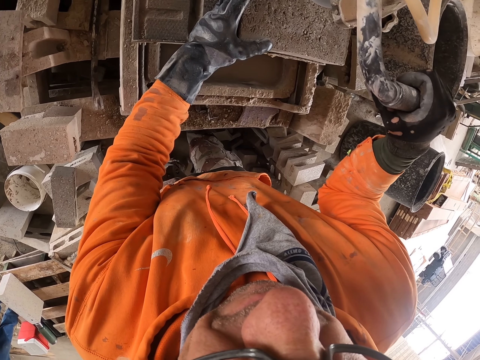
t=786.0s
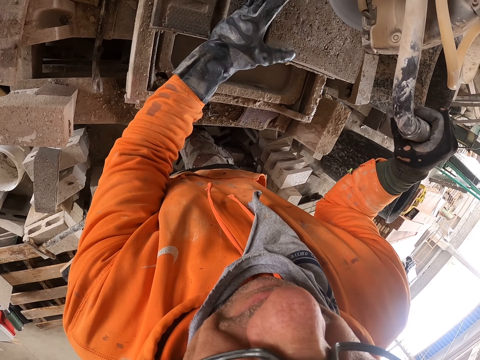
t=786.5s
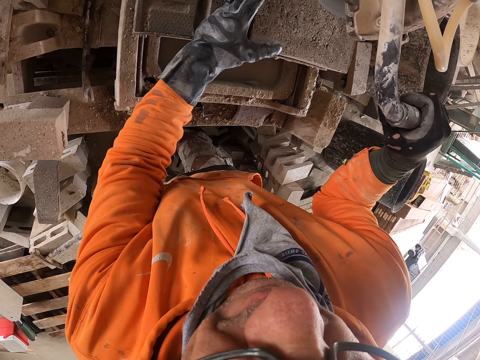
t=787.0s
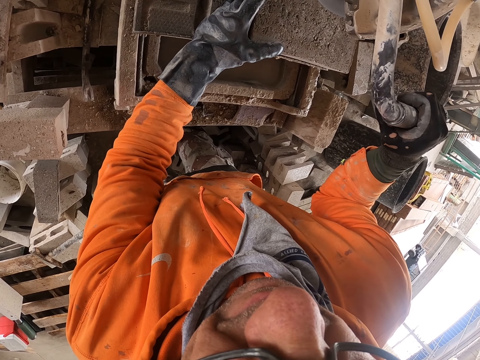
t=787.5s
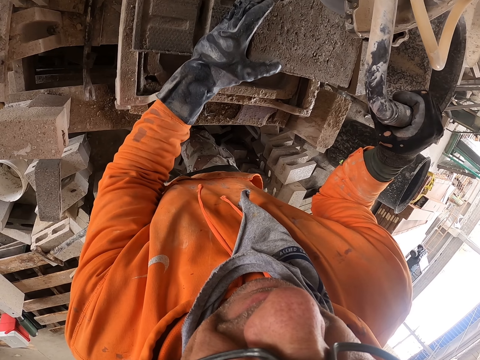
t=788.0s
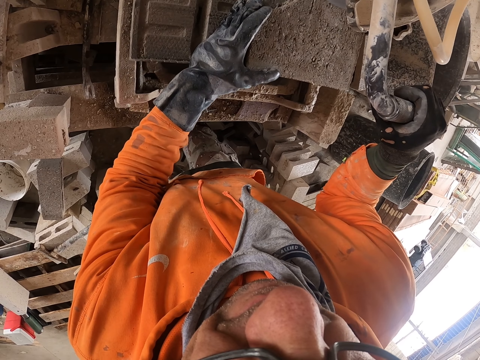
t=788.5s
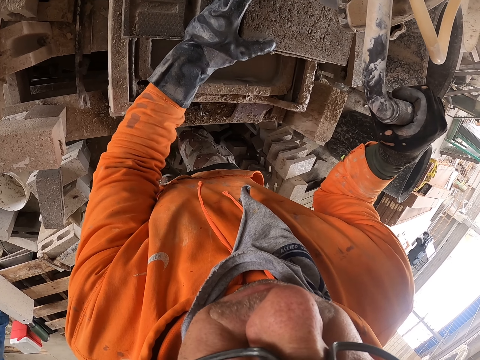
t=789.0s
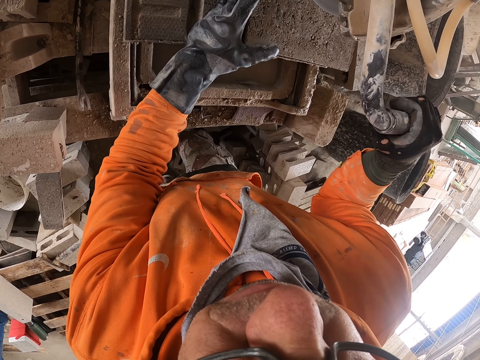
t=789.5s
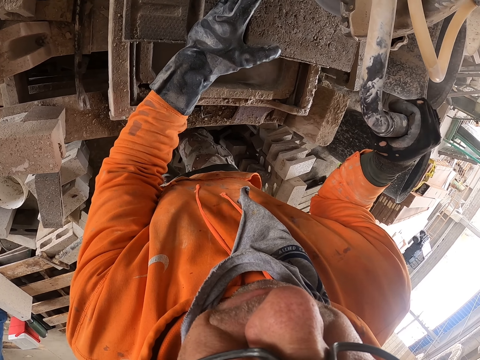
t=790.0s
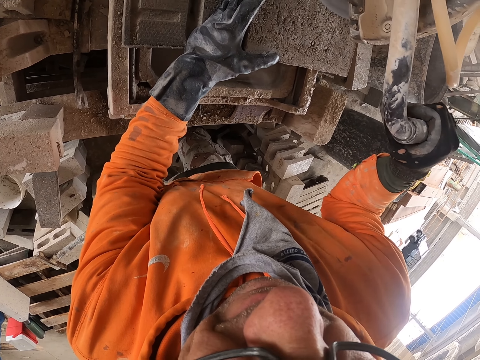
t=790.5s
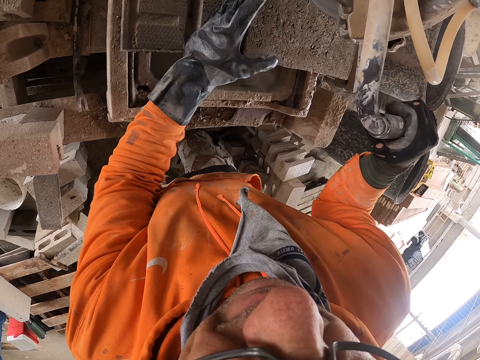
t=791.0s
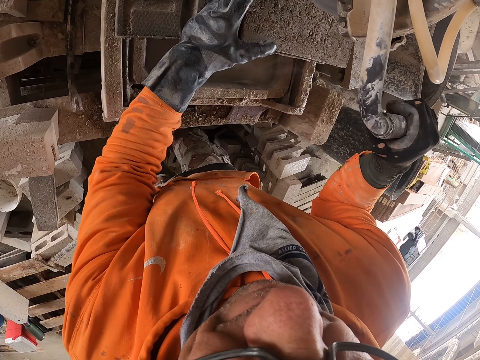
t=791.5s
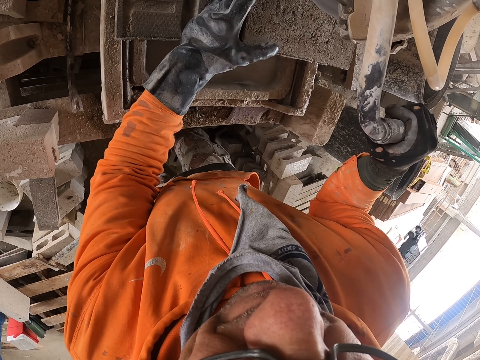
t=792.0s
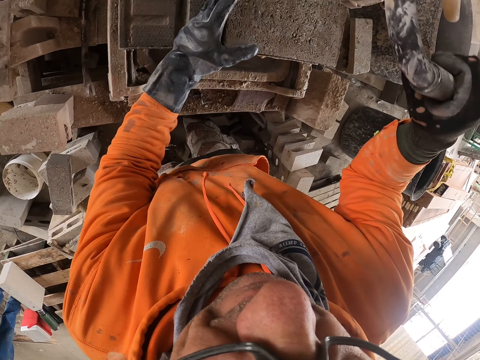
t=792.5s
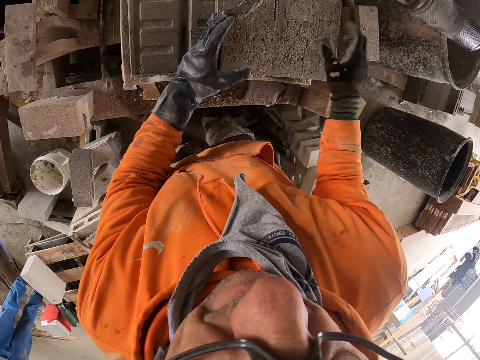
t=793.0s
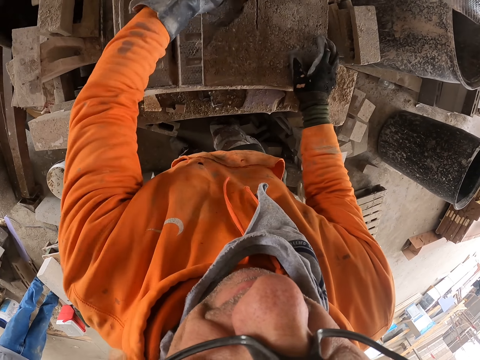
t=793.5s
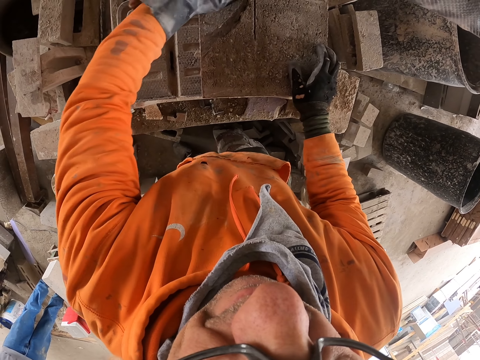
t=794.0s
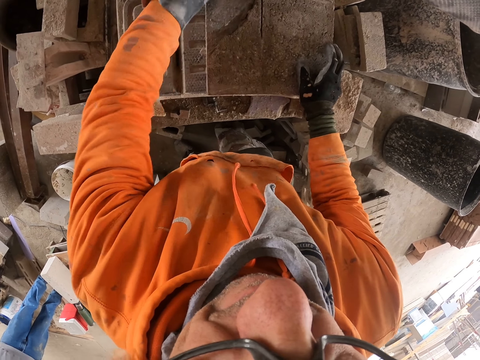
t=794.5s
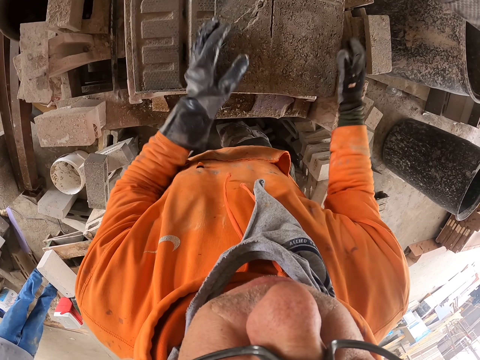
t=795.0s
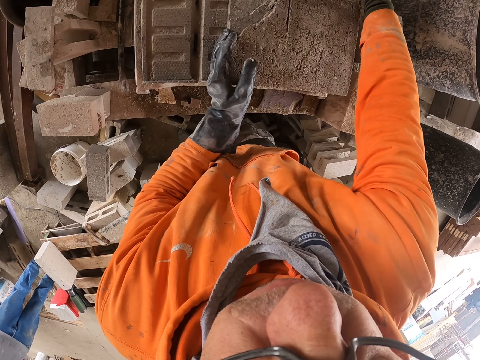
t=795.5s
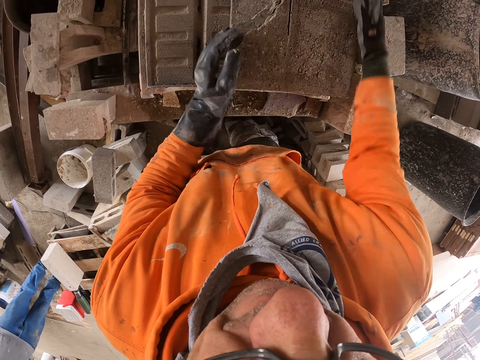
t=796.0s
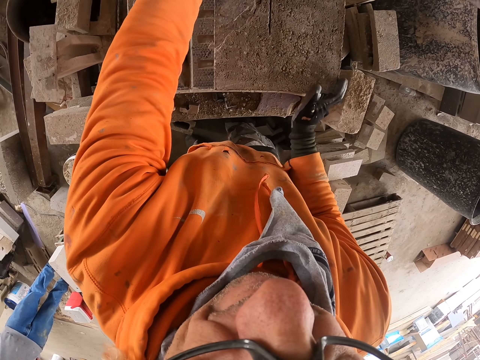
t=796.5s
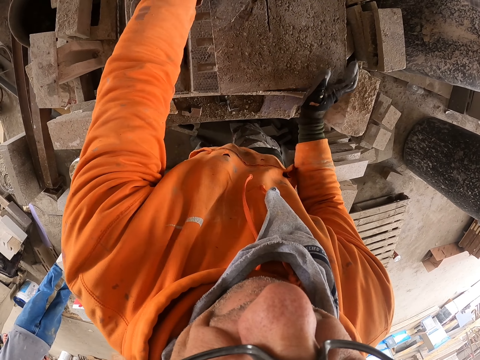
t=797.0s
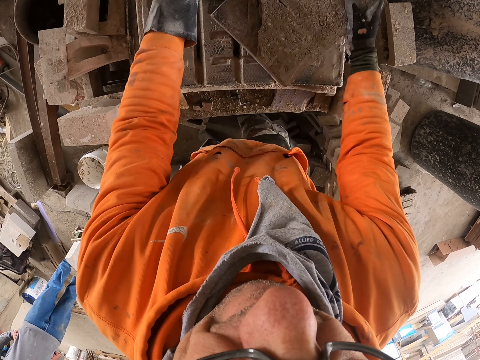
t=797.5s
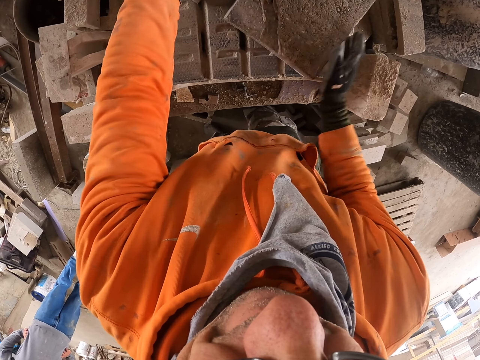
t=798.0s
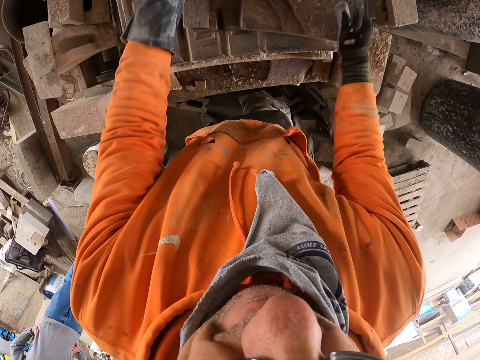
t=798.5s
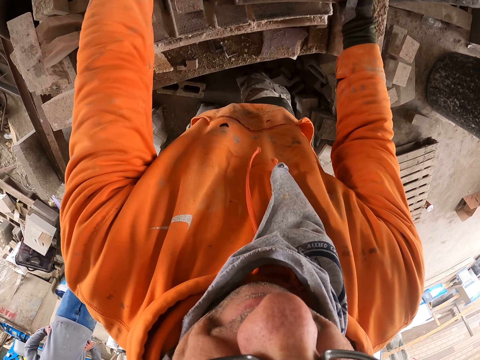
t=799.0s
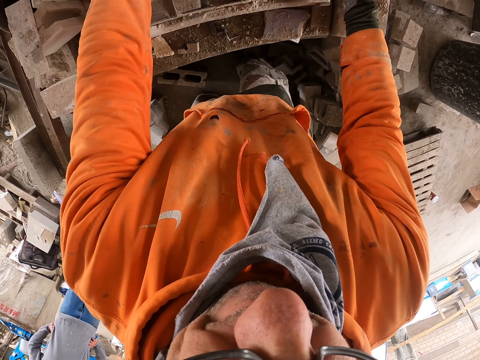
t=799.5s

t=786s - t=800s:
The camera wearer holds a concrete block. They cut the concrete block. They hold the concrete block. They turn the block stone on the machine cutter.

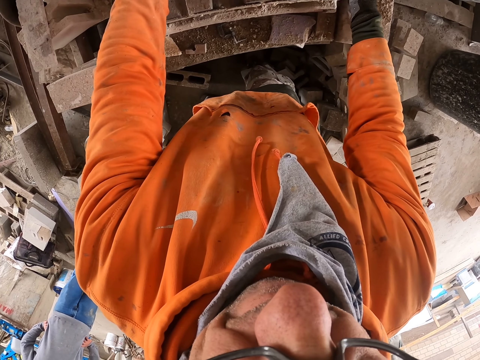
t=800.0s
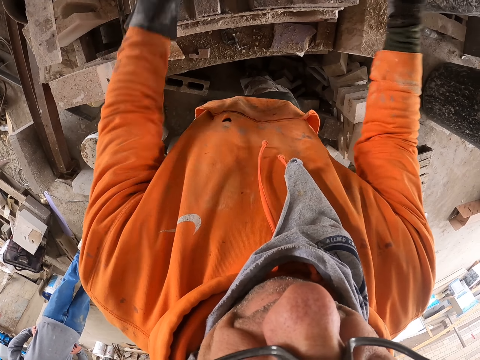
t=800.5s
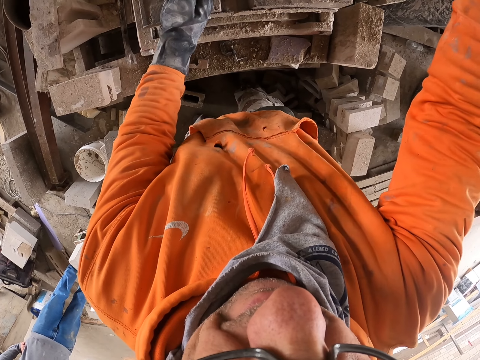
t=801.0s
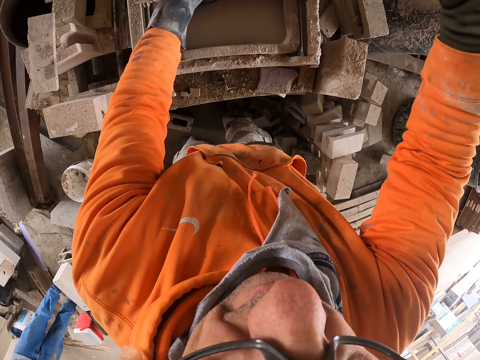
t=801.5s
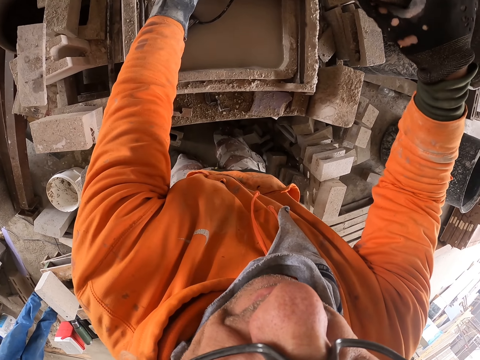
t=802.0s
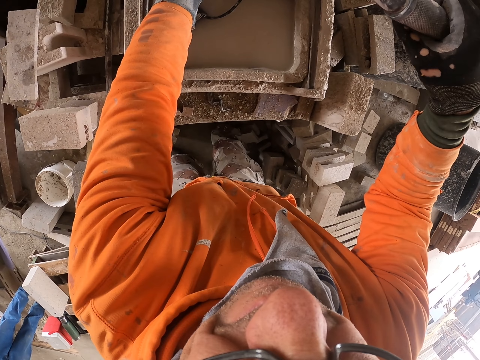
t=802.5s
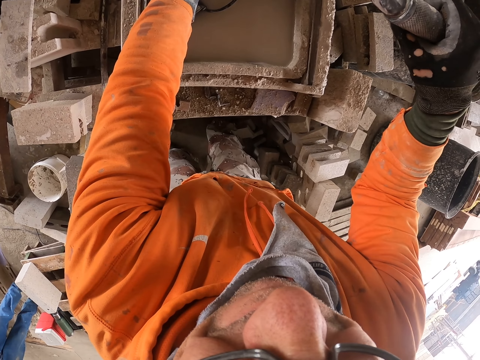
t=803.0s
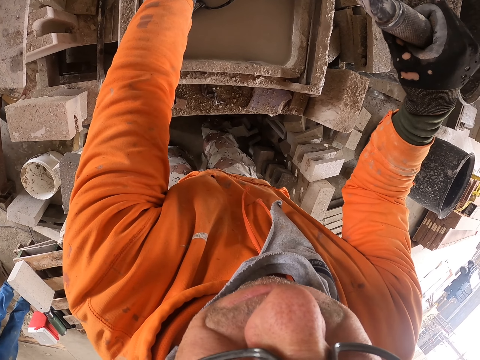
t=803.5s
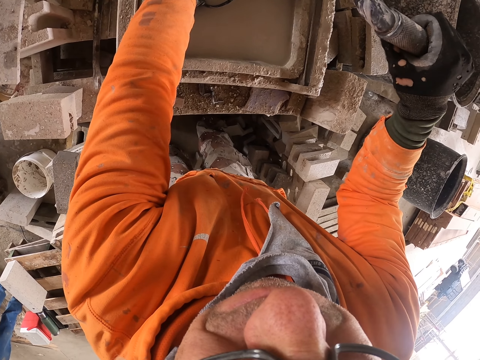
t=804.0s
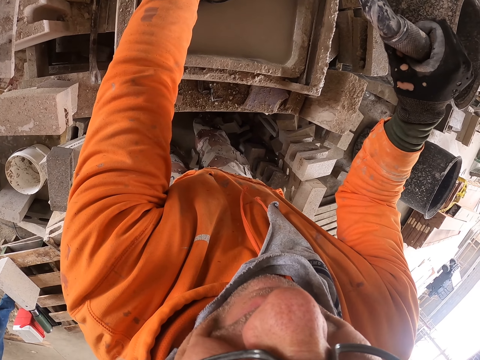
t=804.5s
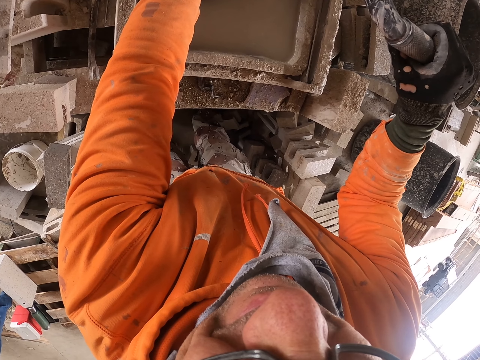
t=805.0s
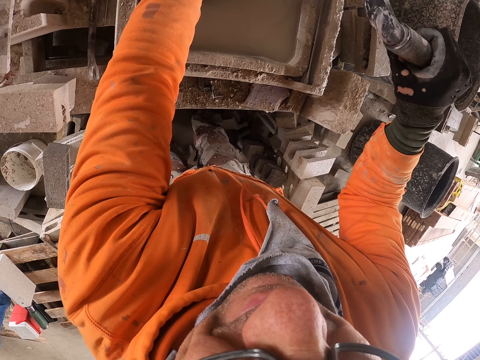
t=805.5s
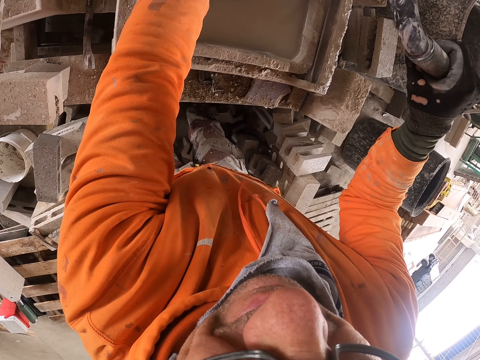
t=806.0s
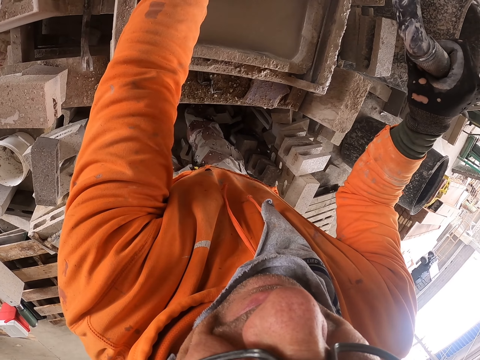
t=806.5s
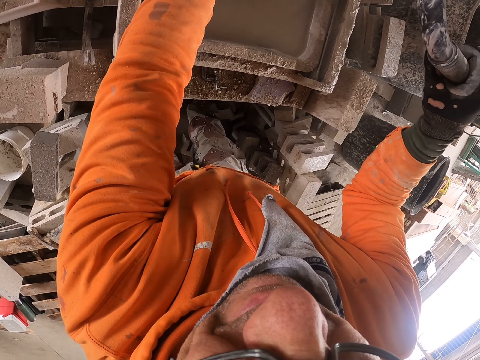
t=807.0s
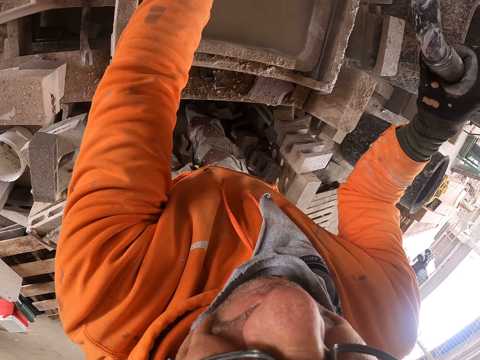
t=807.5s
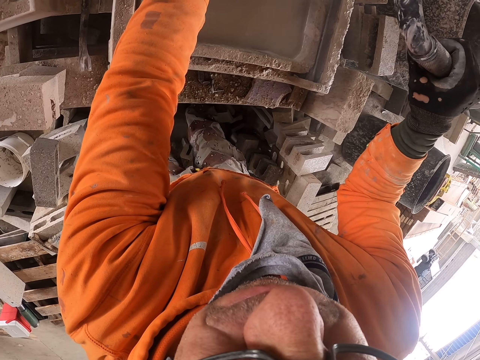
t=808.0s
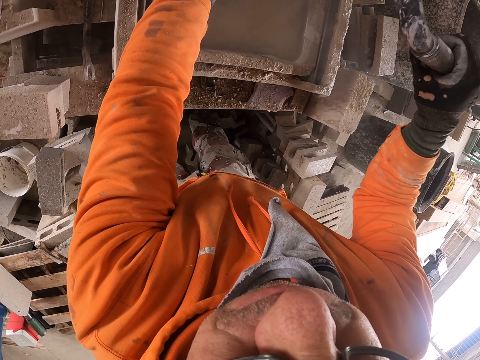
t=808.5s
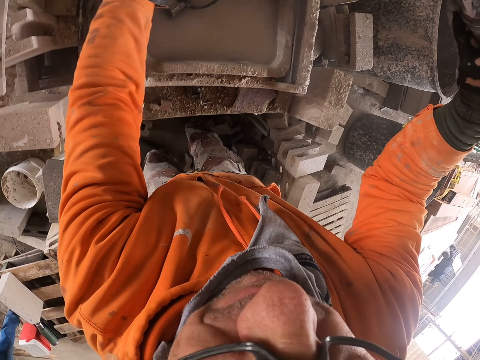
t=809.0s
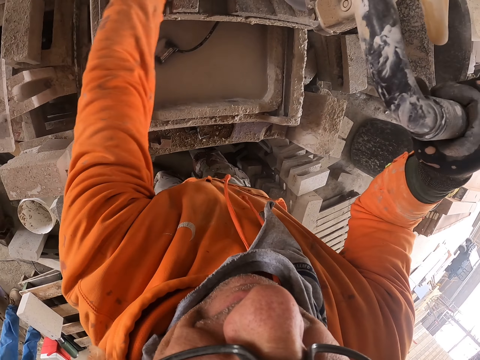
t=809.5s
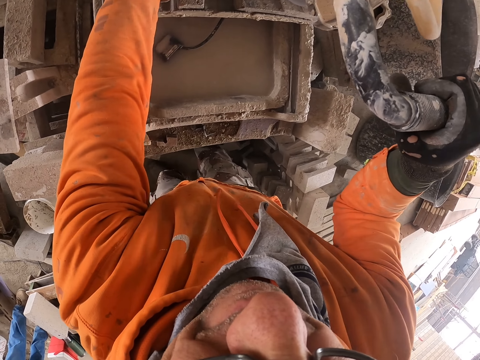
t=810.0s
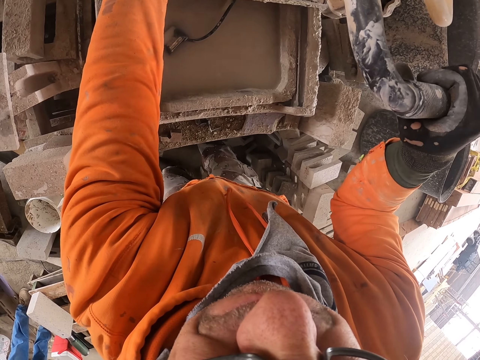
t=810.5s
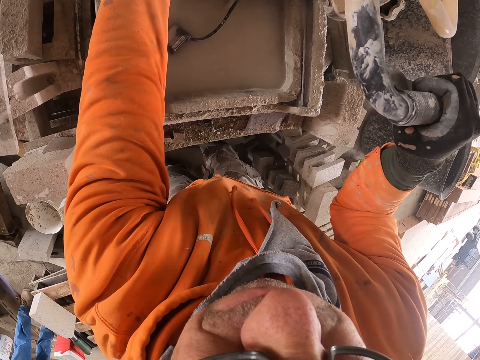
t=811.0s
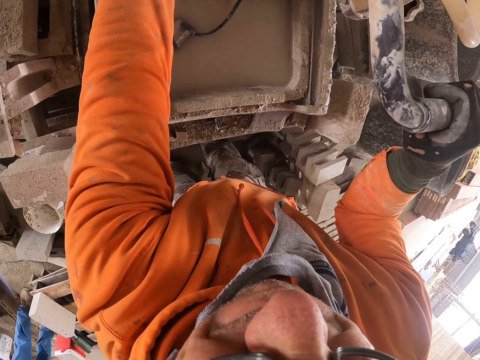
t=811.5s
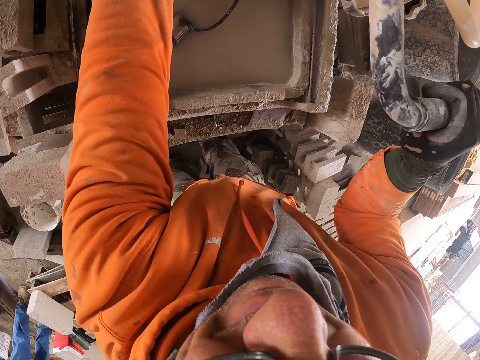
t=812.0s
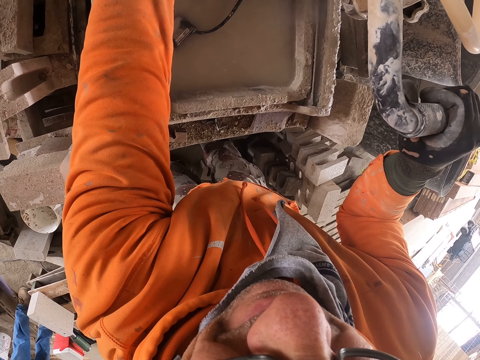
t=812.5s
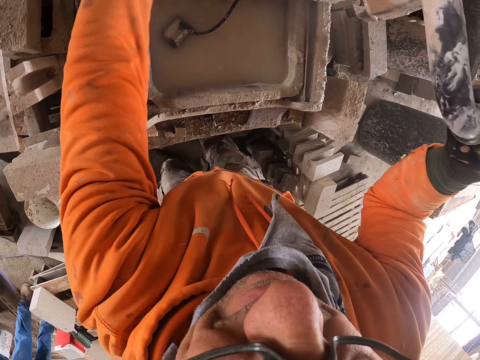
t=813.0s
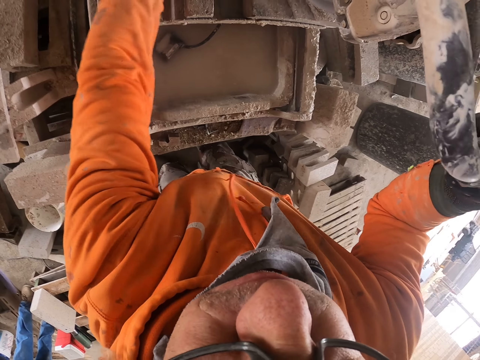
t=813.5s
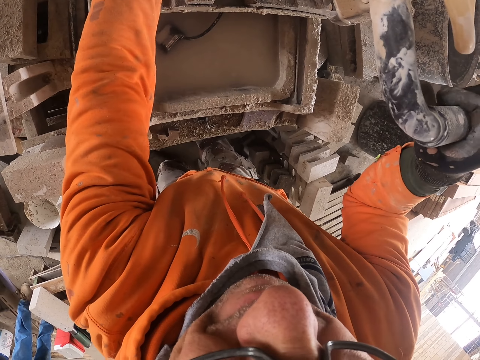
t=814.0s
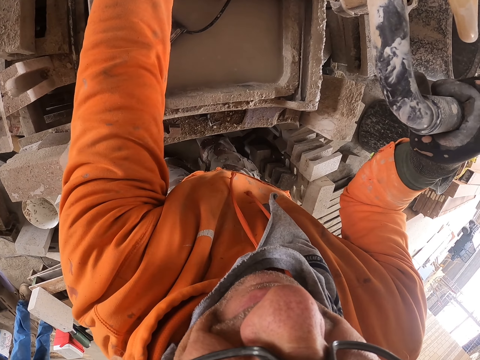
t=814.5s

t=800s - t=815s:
The camera wearer holds a concrete block. They cut the block stone with a machine cutter. They cut the concrete block. They turn to the side. They cut the concrete block.
